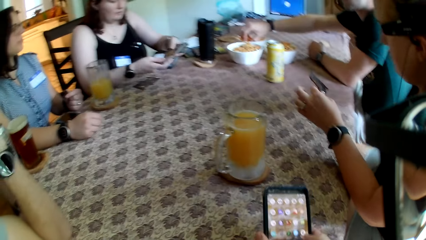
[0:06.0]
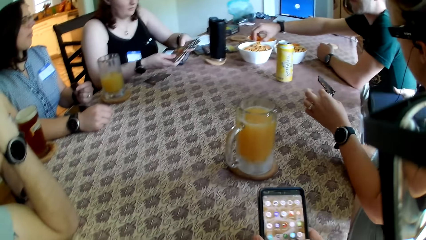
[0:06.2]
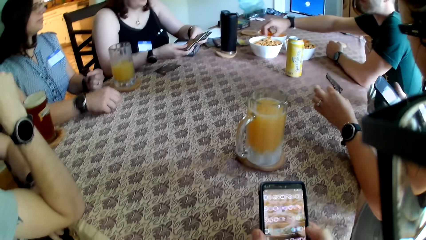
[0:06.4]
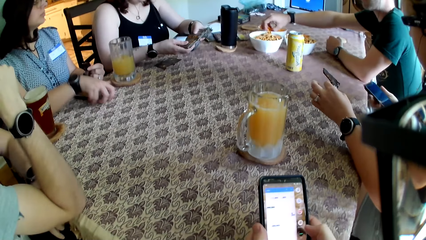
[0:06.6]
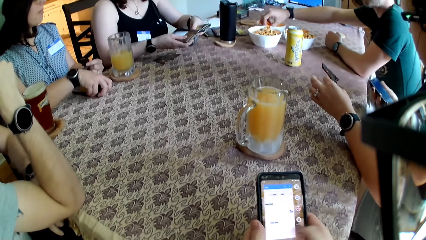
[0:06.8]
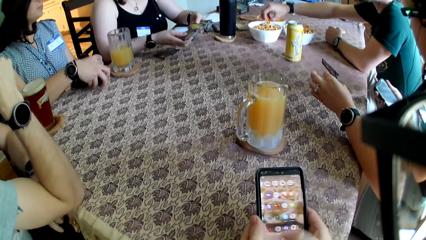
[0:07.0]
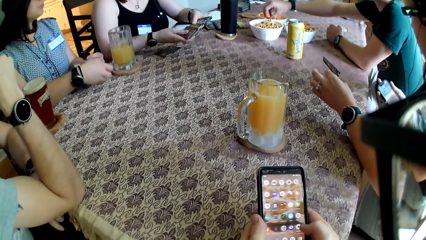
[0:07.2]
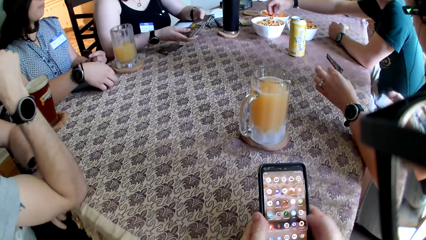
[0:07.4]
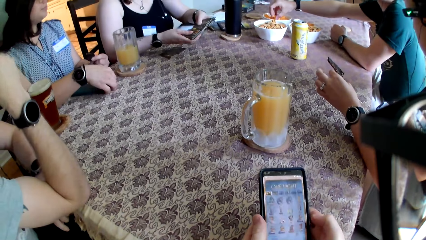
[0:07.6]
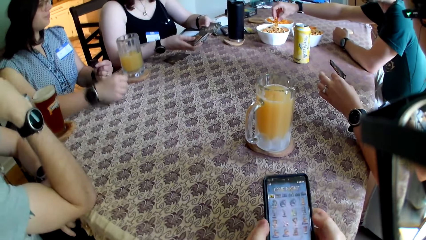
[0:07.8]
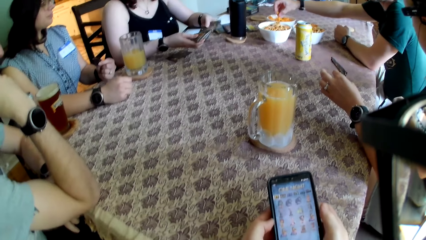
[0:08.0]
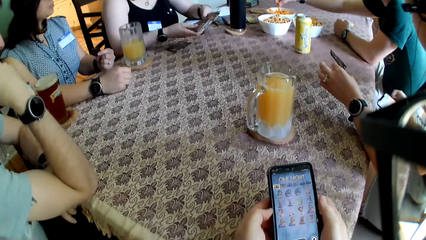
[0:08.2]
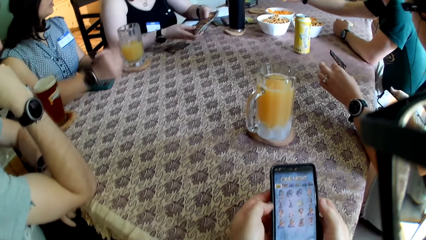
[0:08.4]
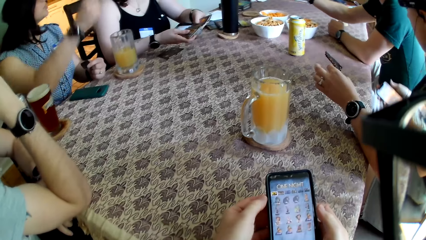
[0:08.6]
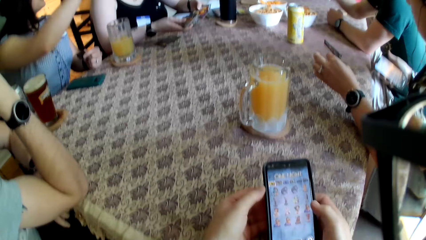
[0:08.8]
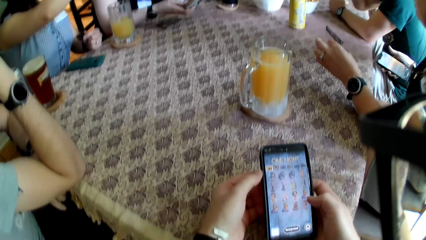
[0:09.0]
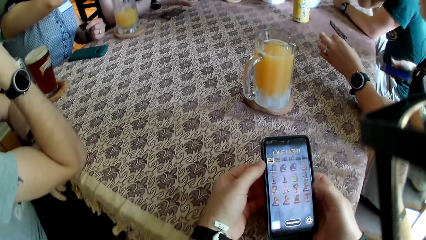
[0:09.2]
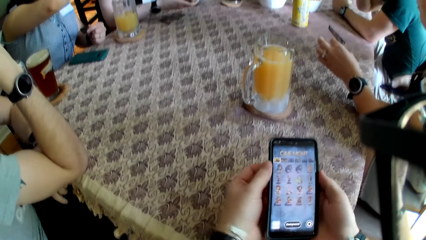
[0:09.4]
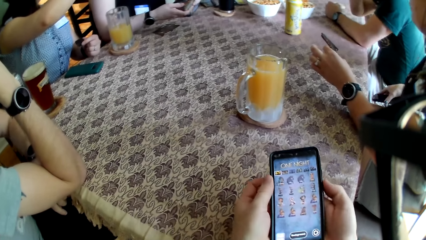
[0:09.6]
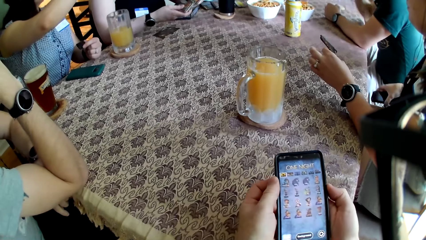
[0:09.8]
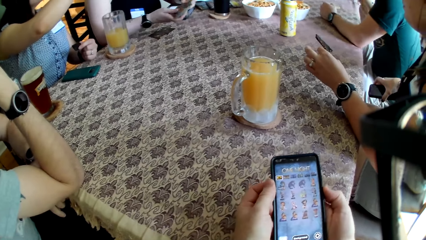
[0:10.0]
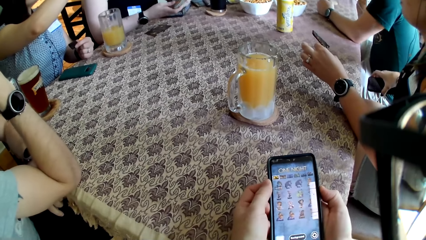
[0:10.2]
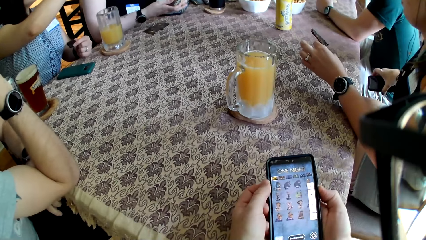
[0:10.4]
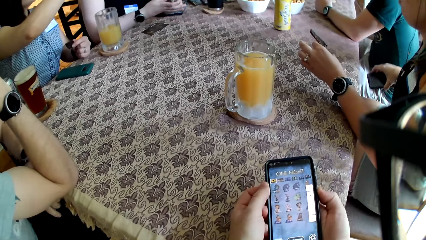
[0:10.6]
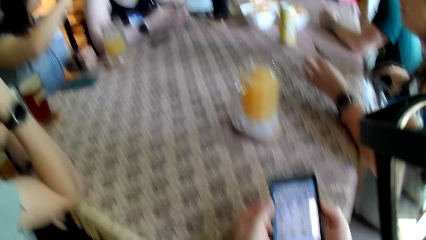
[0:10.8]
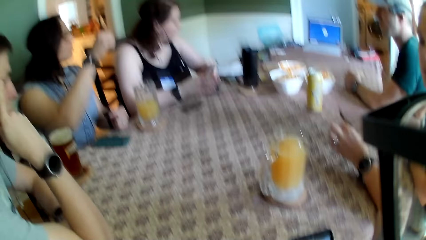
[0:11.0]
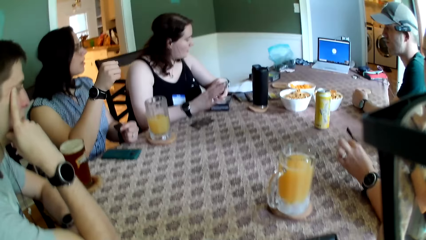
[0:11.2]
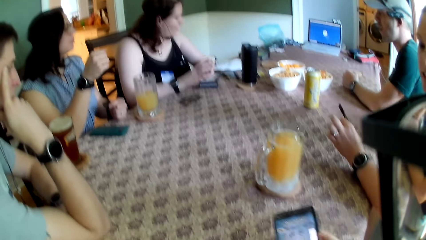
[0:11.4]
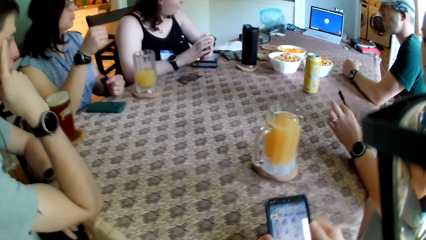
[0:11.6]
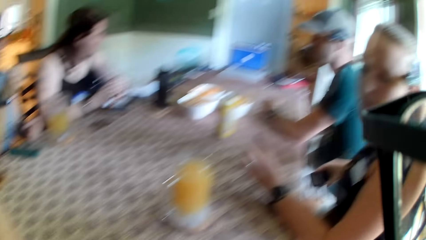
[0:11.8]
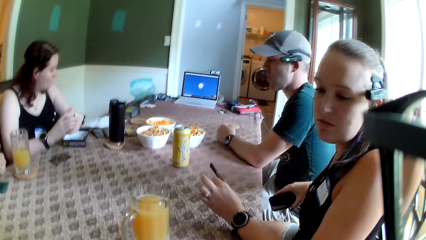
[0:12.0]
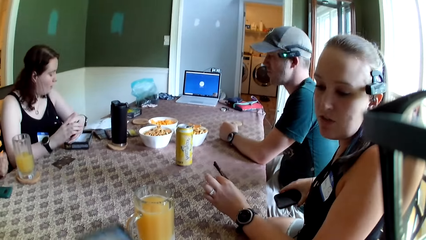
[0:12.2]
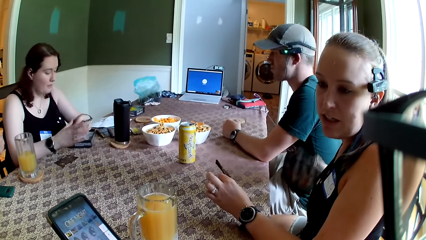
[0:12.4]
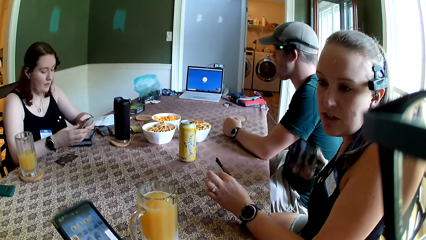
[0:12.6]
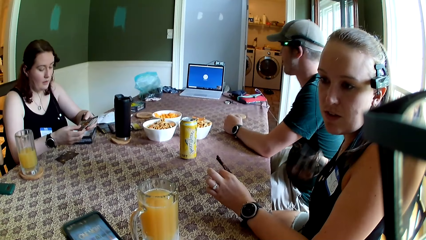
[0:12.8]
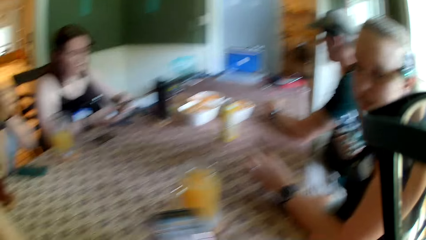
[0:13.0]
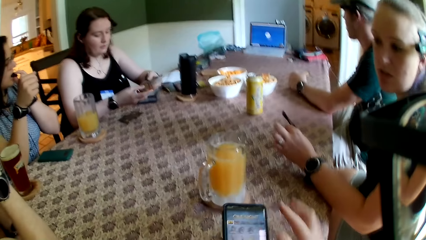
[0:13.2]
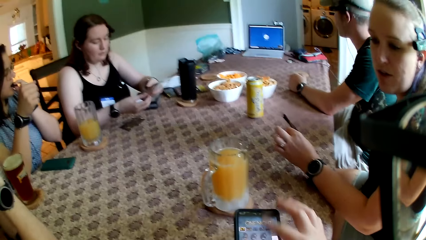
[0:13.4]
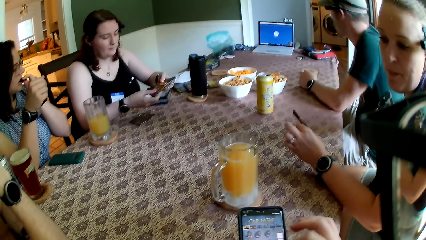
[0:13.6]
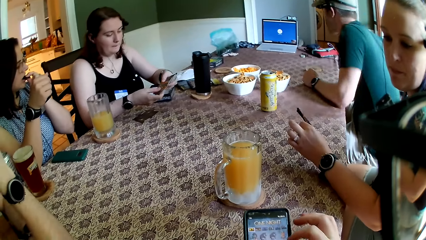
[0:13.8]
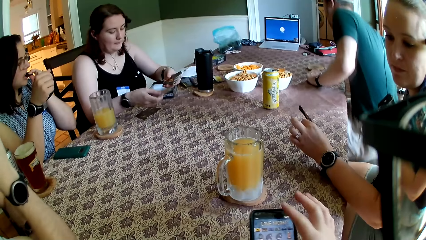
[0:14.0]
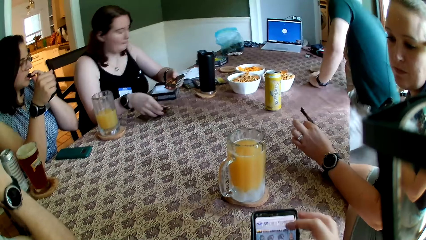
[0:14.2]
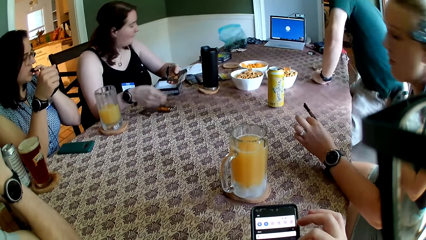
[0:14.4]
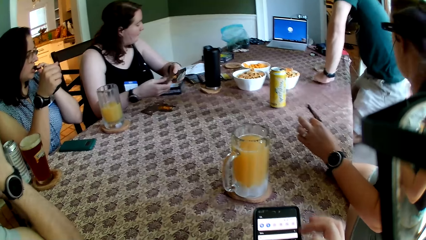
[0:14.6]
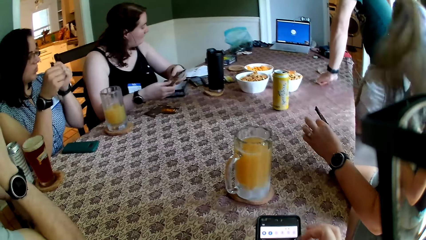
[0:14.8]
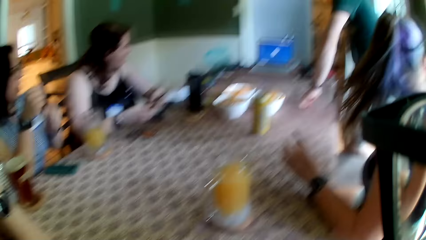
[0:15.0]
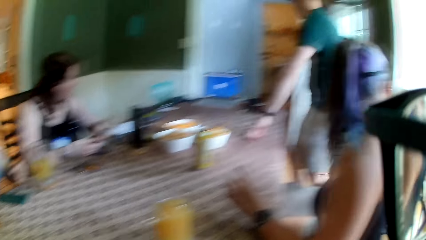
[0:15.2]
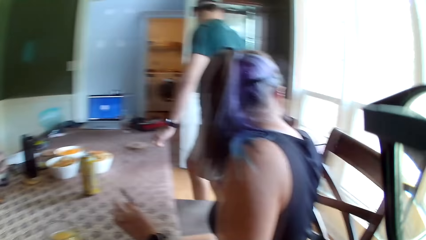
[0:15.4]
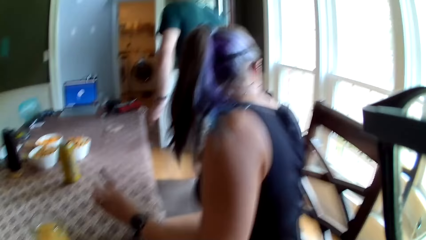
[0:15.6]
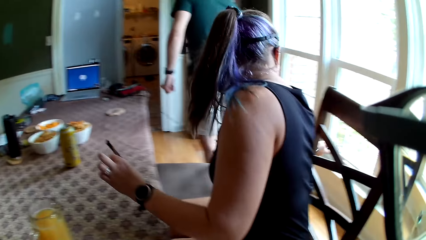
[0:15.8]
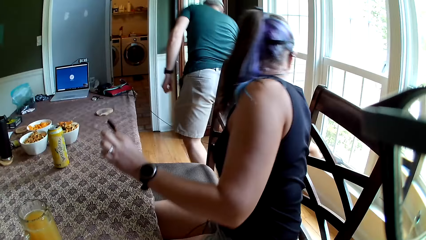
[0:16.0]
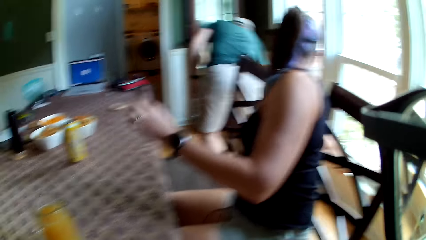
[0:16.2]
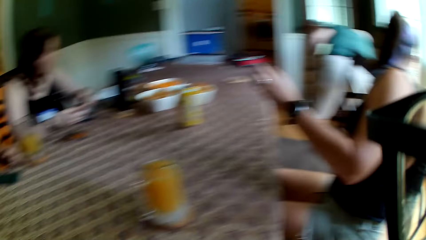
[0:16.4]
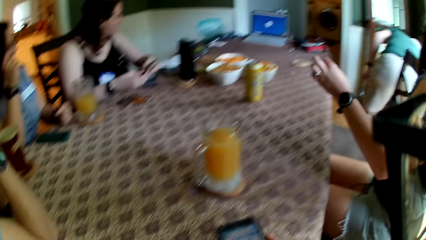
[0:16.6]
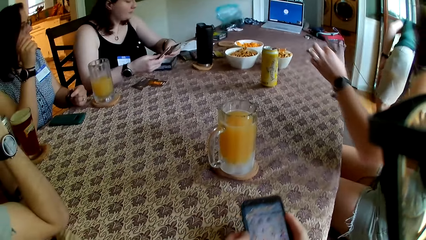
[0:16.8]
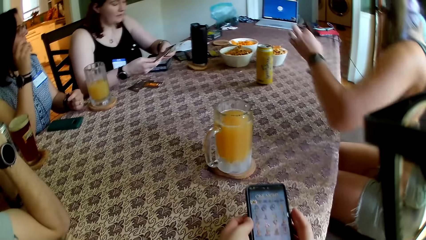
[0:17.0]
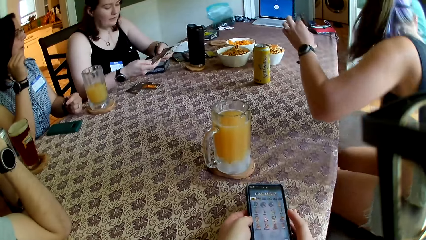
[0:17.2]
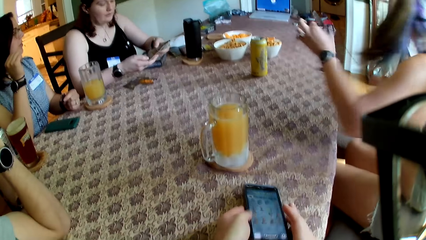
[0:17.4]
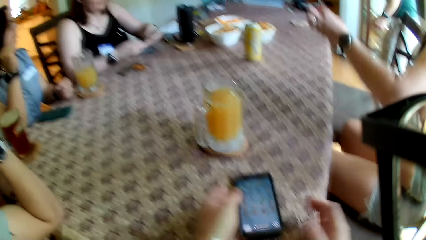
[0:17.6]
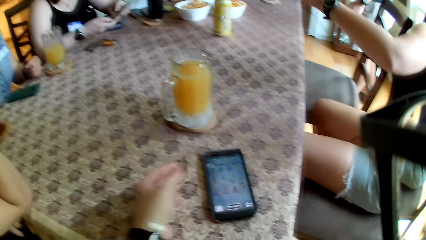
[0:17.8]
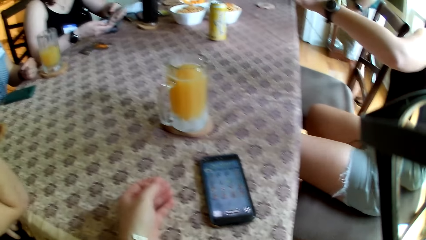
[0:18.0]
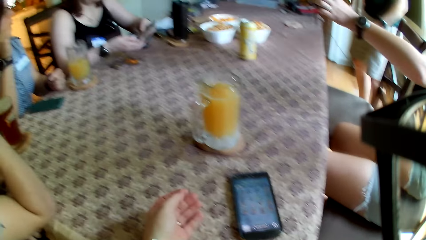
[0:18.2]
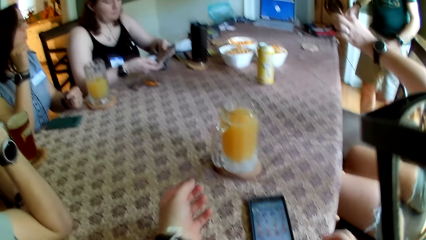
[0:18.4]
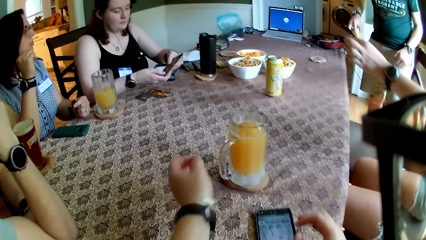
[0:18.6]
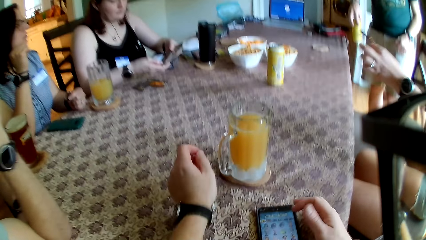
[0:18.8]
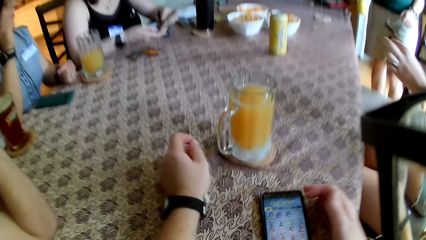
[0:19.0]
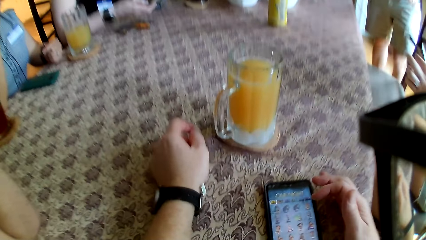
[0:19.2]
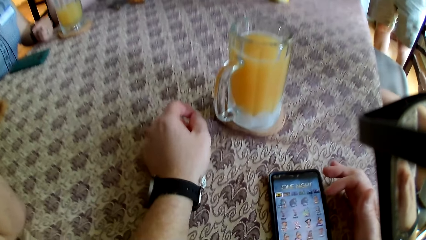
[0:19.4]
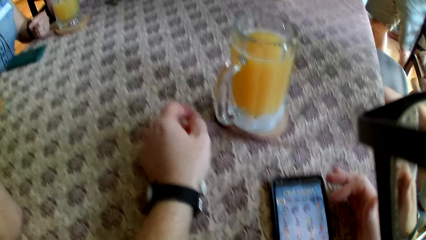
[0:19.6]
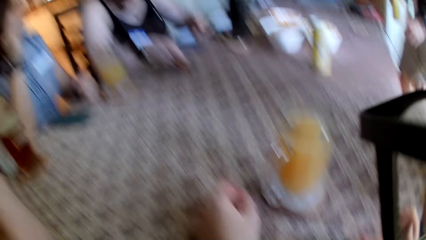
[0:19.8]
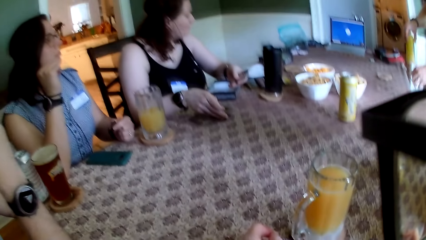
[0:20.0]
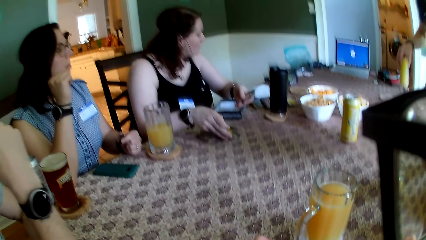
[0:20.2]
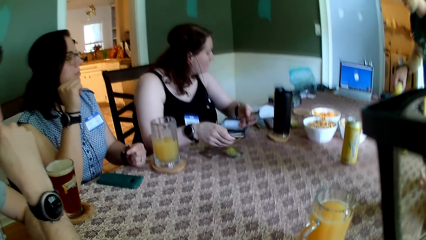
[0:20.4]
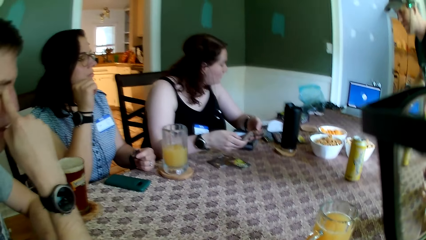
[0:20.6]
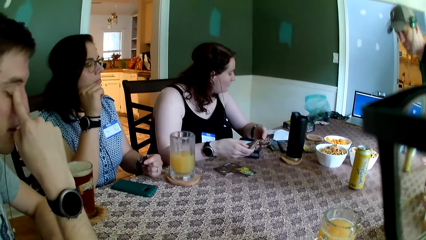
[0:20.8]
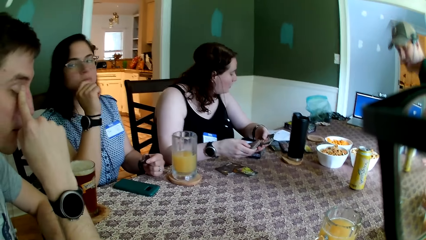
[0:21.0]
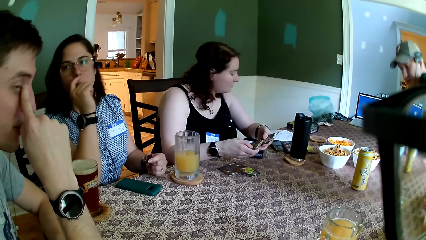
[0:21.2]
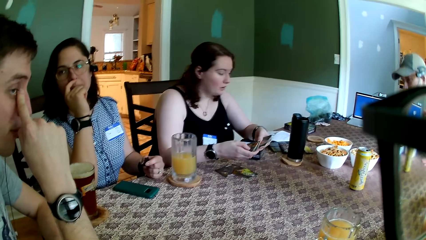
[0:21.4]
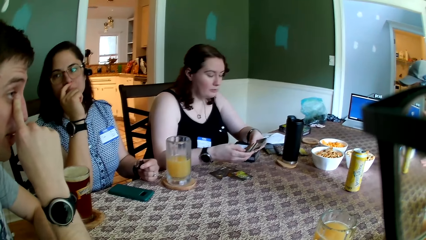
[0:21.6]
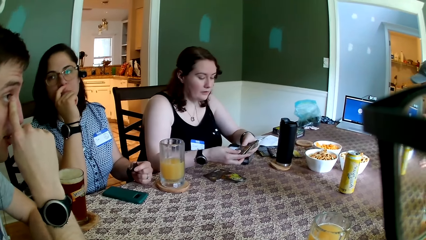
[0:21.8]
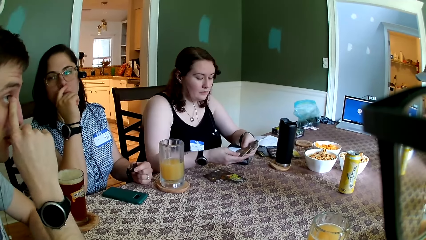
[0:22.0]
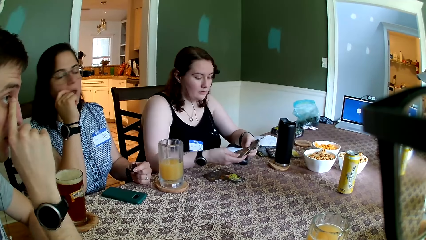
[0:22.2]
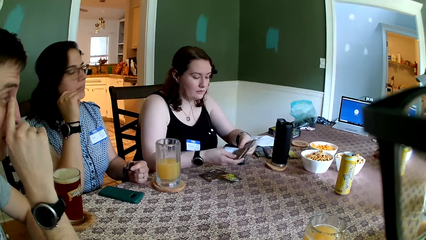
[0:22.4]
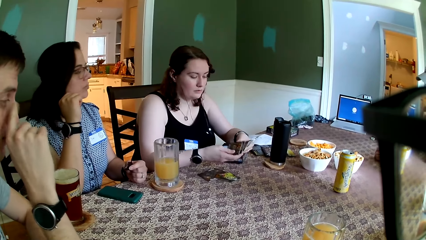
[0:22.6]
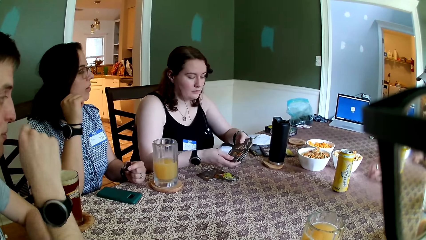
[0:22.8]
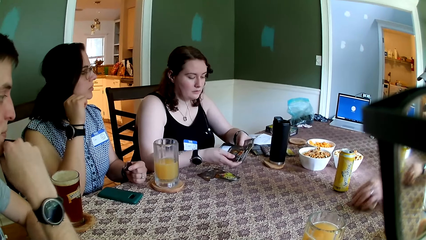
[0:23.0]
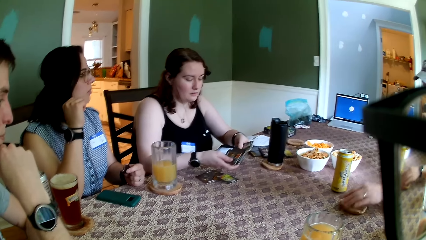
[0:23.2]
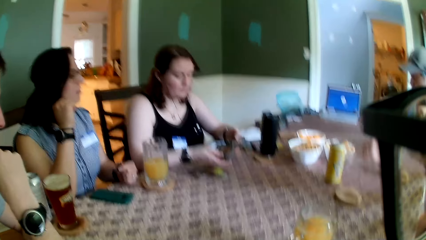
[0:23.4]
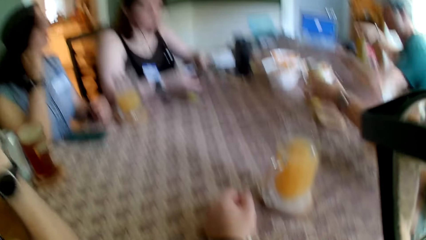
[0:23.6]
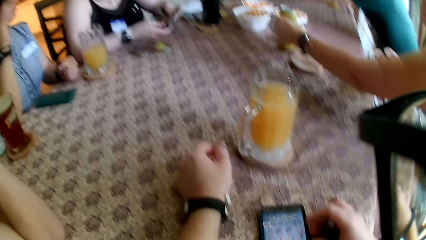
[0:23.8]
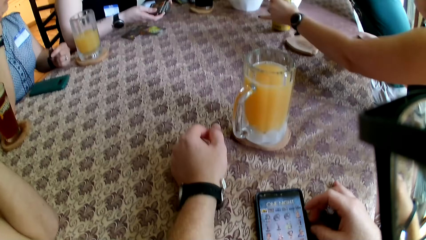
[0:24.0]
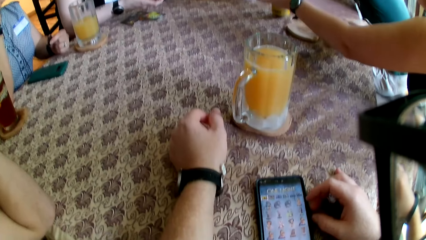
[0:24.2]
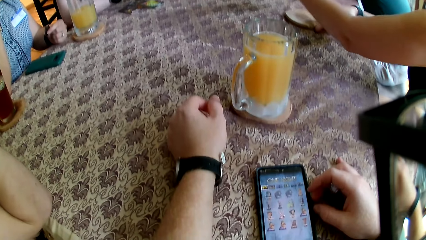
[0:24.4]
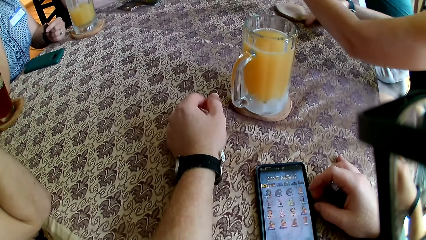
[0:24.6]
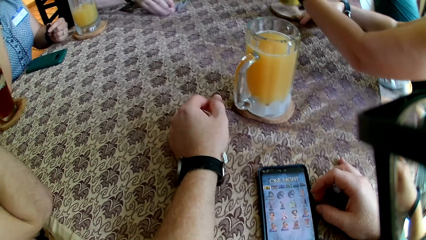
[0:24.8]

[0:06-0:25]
The camera wearer holds a phone with both hands. The woman presses a phone with her right hand. The camera wearer uses the phone. He presses the phone with his right hand. The man walks away from the table. The man picks up a can of beer from the floor with his right hand. The woman shifts a chair. The camera wearer drops the phone on the table with both hands. The man sits at the table. The camera wearer looks at the table. The man moves a coaster with his left hand.
